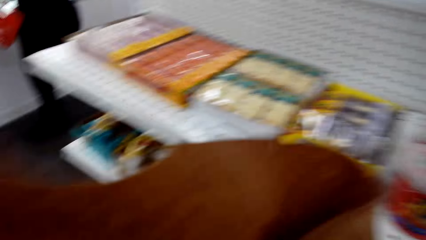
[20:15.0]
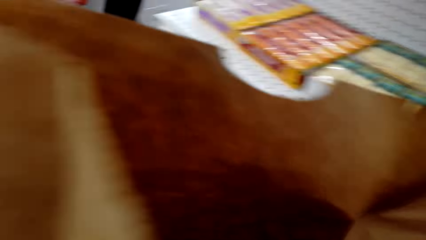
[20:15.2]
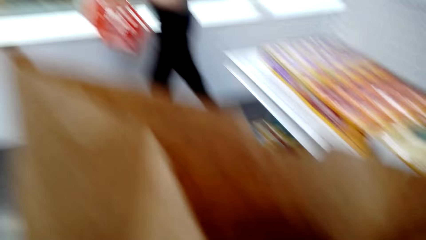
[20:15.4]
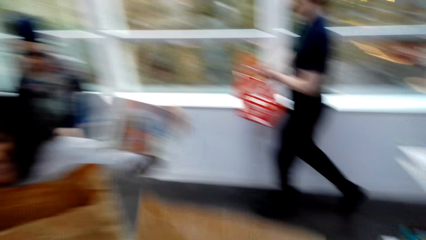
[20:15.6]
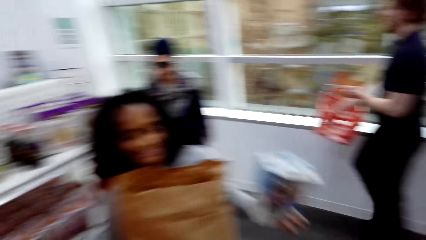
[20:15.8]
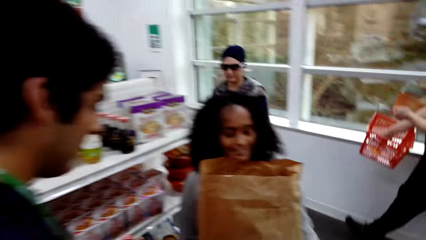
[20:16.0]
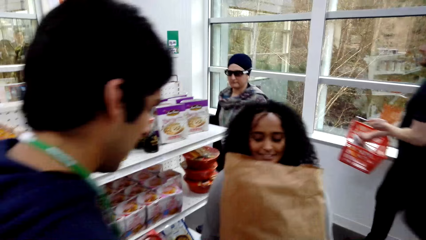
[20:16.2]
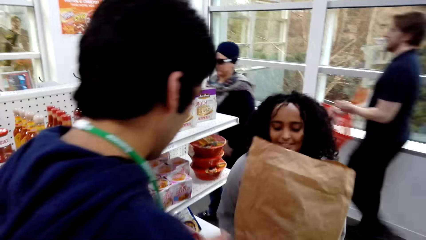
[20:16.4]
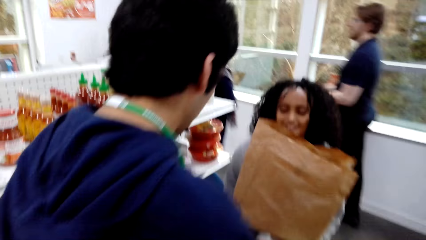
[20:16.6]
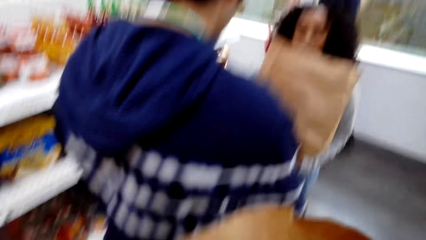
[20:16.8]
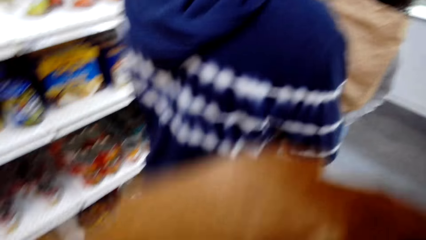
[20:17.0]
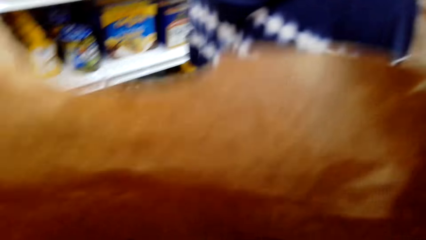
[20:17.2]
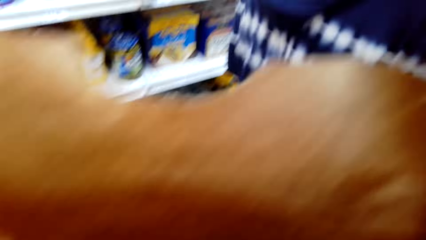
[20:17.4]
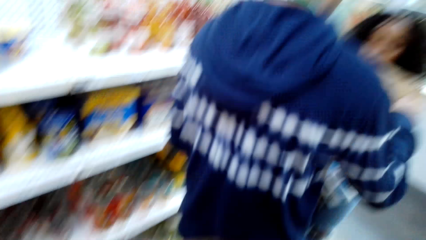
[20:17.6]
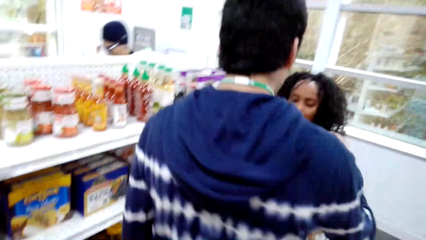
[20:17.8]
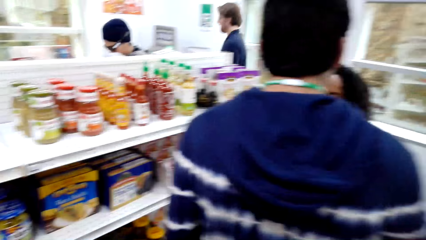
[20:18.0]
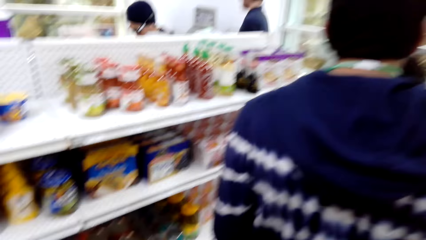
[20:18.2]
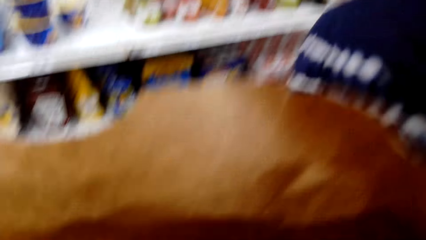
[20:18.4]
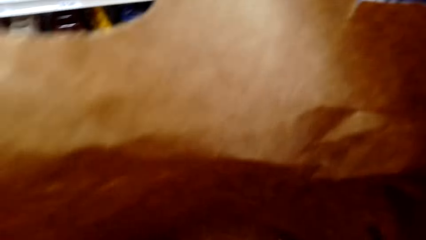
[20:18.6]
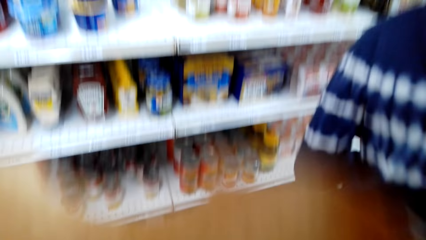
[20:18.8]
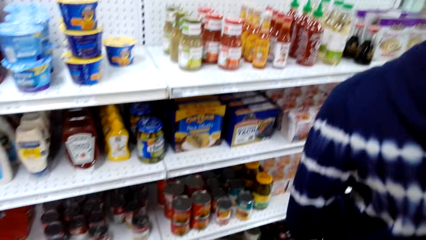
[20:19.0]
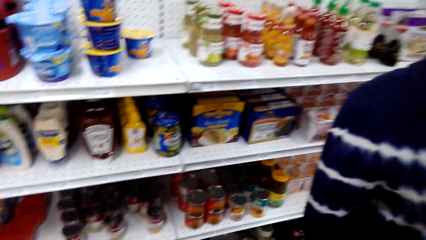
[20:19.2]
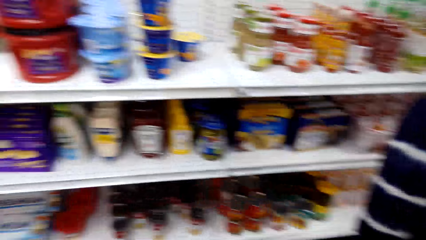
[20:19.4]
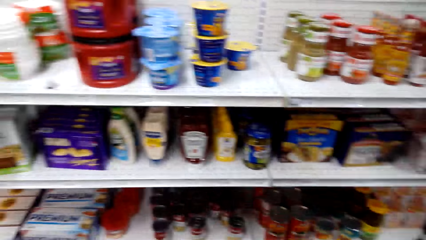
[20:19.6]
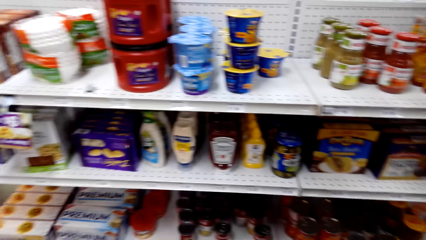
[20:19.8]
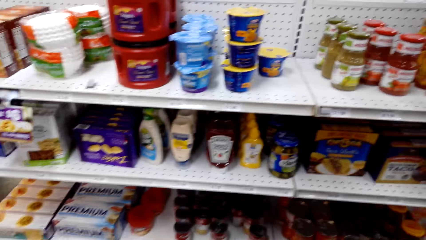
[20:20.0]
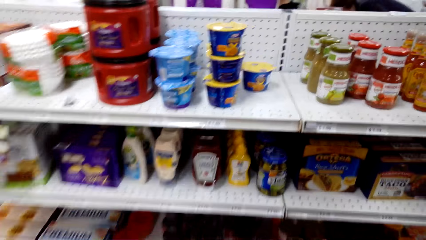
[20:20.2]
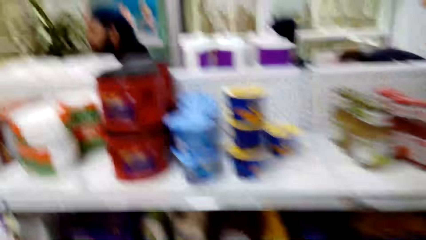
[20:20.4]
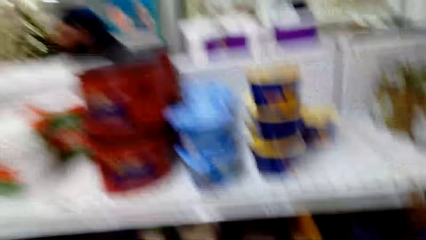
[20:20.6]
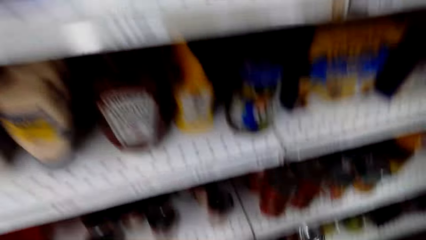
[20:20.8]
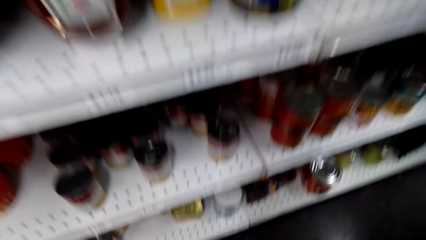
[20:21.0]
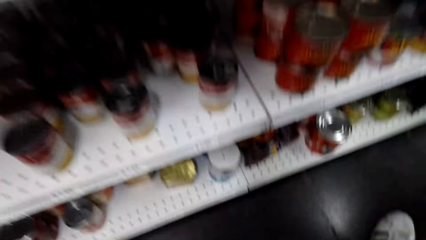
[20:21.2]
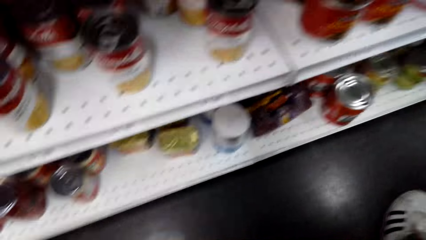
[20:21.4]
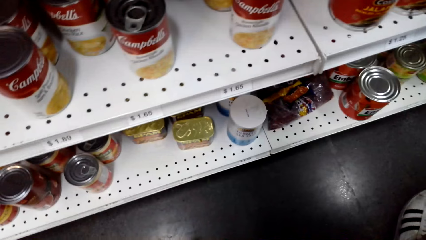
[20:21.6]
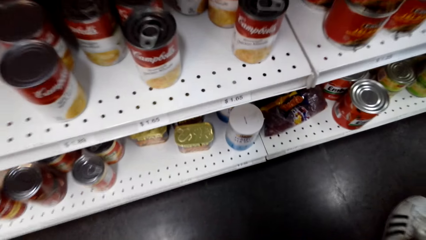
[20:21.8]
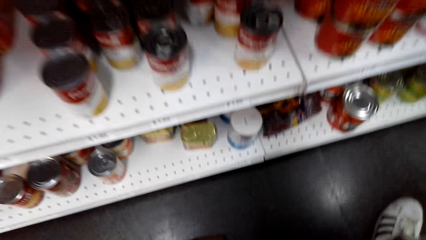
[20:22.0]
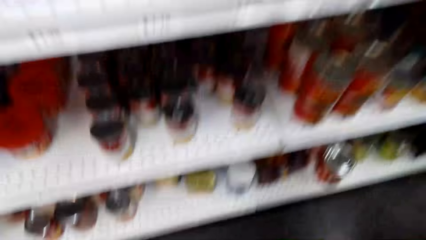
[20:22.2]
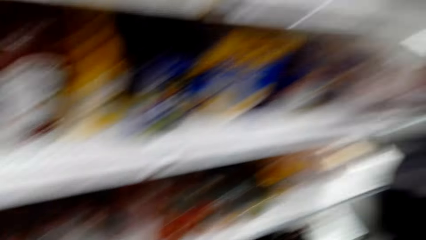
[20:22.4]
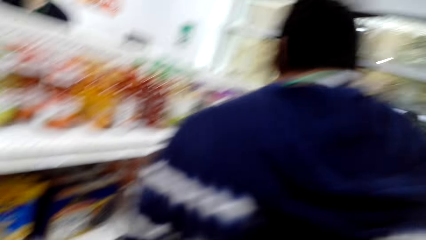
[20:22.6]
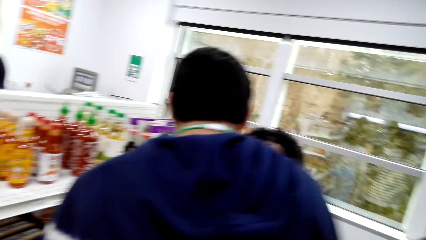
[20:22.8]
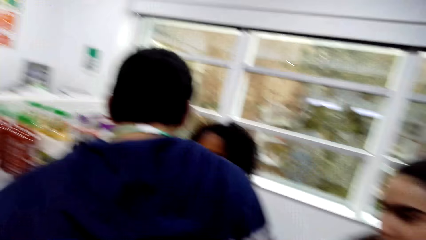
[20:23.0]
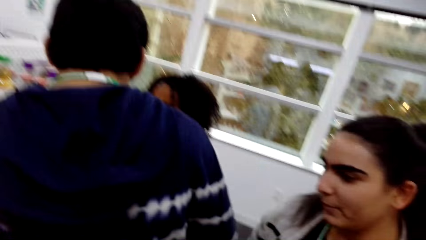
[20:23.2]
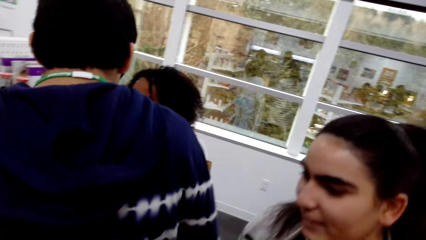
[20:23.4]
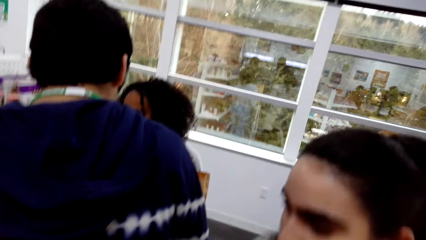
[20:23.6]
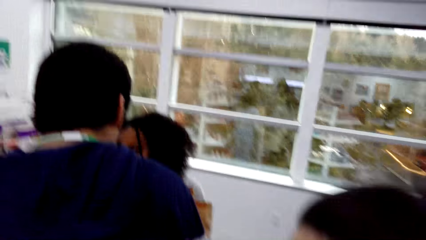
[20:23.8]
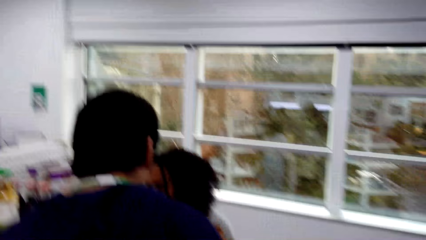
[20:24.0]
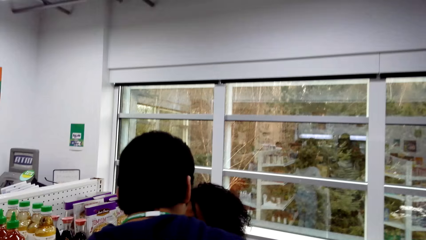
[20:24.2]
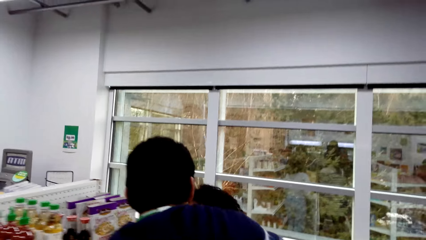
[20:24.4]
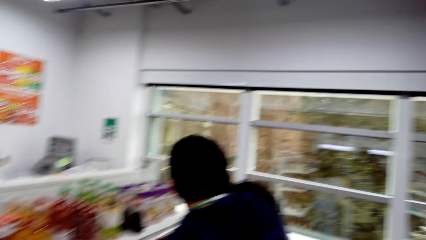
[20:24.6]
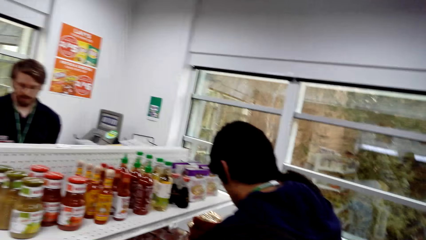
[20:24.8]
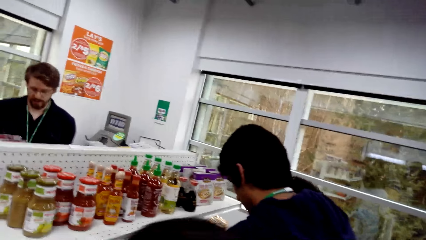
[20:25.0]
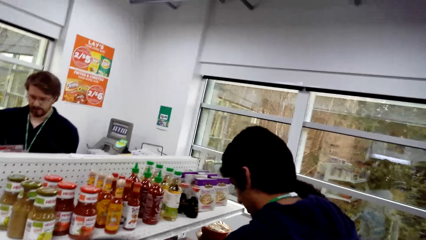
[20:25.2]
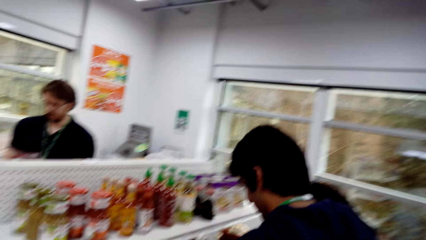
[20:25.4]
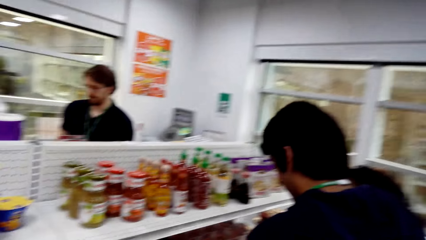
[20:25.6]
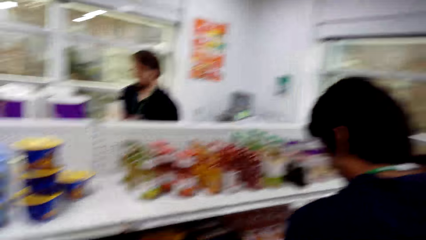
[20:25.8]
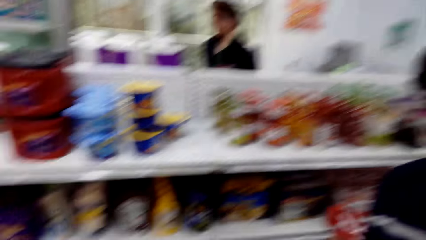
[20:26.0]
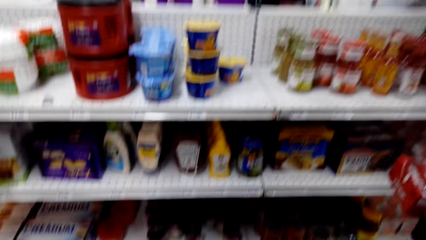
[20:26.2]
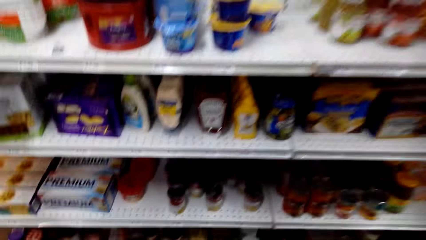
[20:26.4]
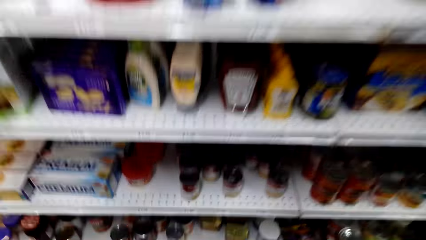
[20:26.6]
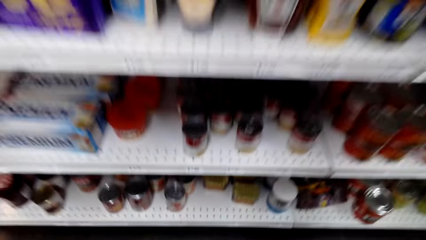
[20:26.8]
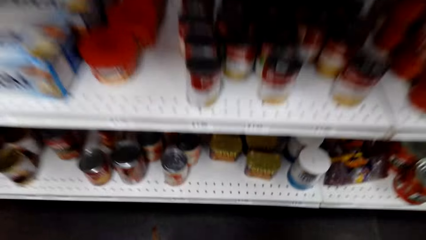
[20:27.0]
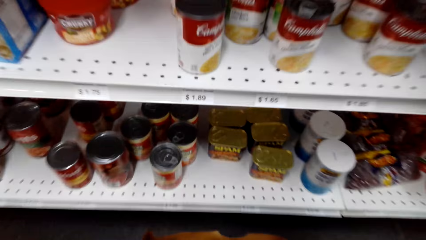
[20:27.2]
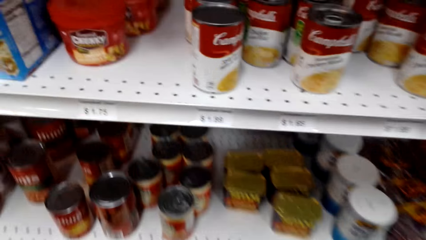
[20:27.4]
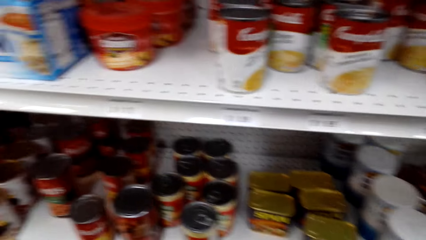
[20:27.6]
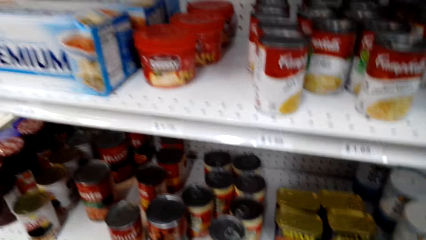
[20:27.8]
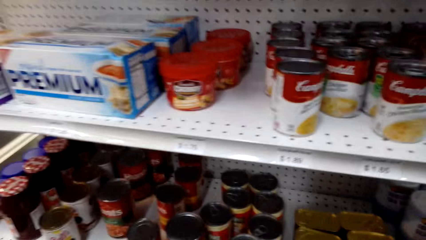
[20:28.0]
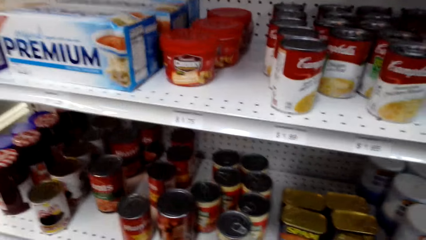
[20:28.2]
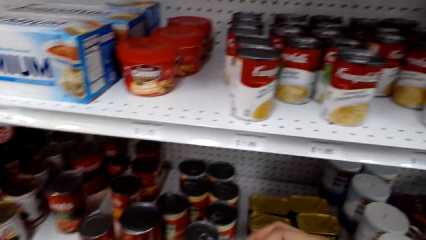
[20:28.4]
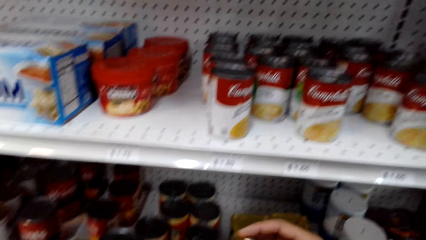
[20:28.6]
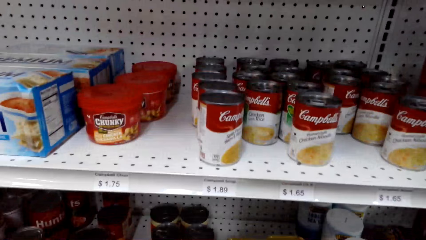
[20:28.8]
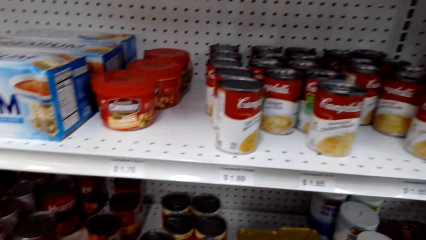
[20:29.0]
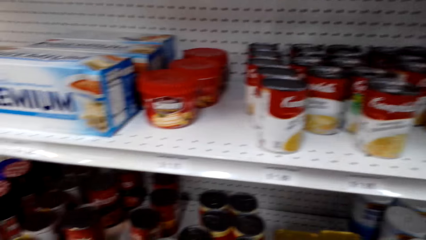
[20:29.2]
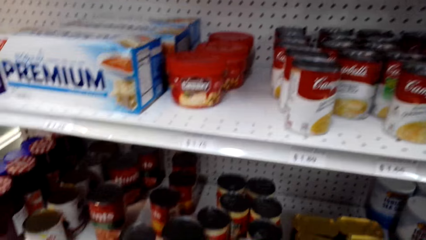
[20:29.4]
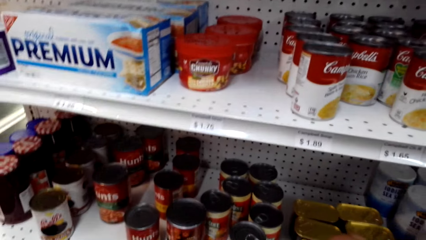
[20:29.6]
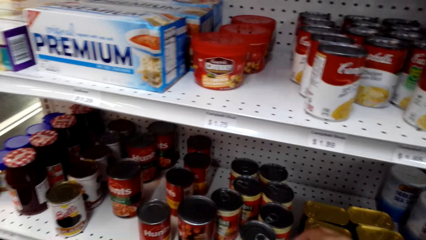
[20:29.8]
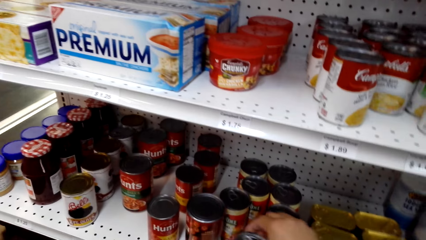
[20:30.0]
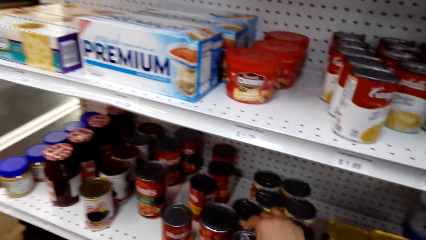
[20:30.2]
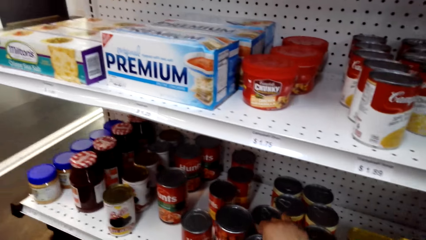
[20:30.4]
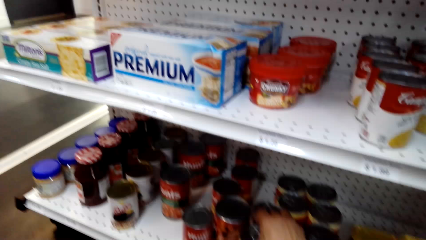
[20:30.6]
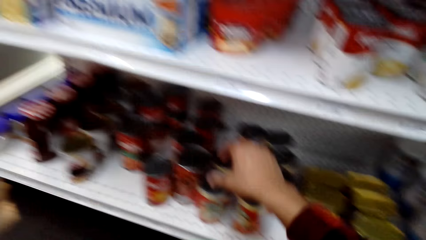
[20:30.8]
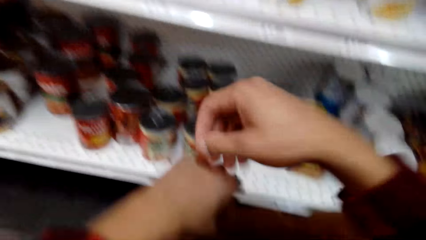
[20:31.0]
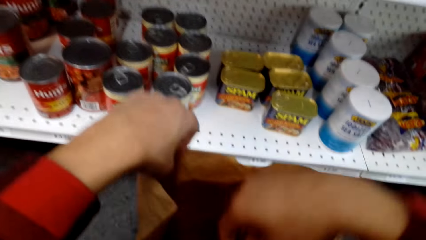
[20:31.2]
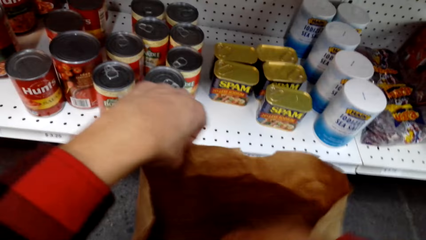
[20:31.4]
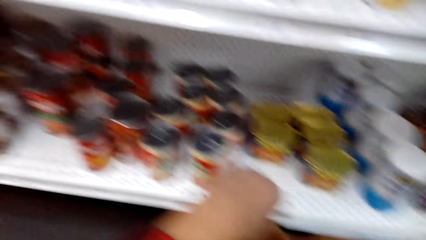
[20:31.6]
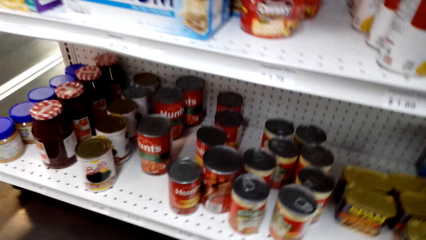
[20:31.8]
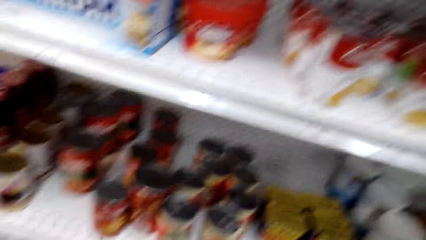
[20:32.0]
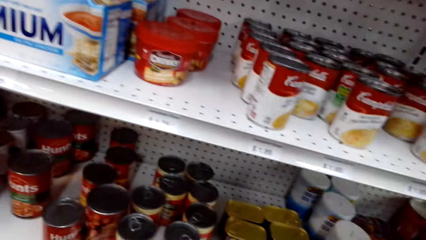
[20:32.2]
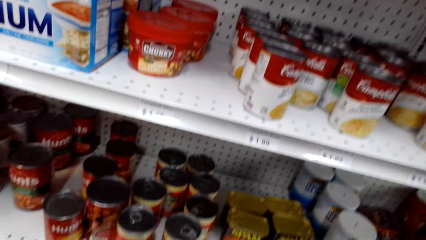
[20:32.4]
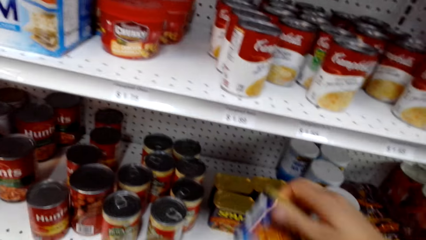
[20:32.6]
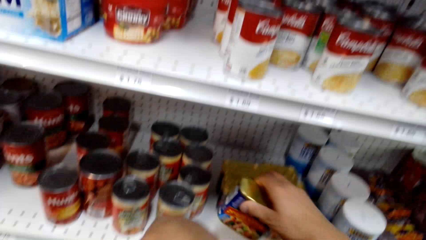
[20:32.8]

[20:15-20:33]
The camera wearer turns around. A lady holds a paper bag and a box. A man stands near the lady. The camera wearer stares at the items in the paper bag. They stare at the items on the shelves. Another lady interacts with the camera wearer. The camera wearer squats. They place Boyardee sauce on the shelf. They pick up spam.
